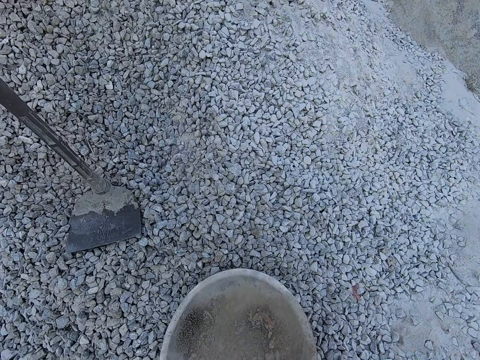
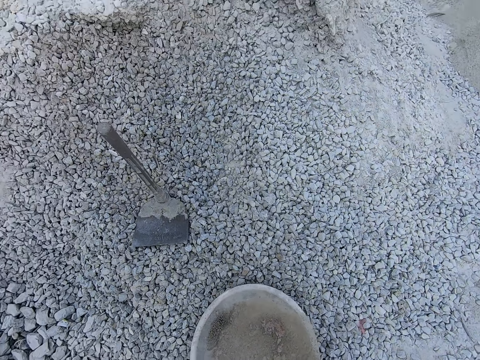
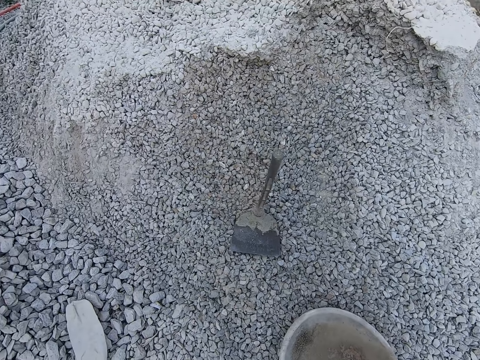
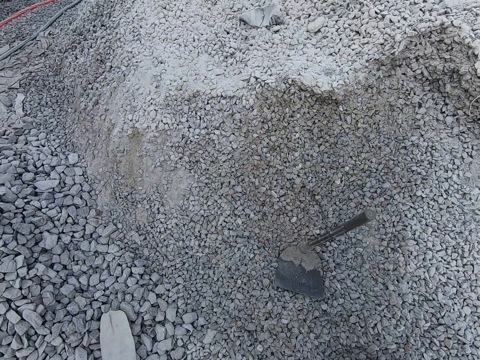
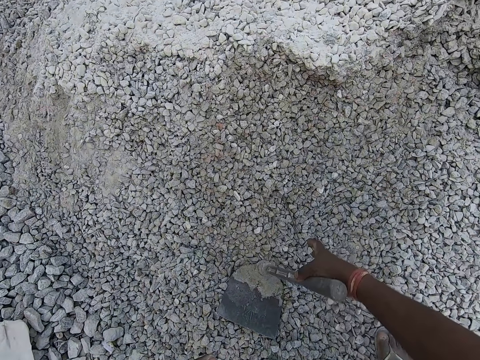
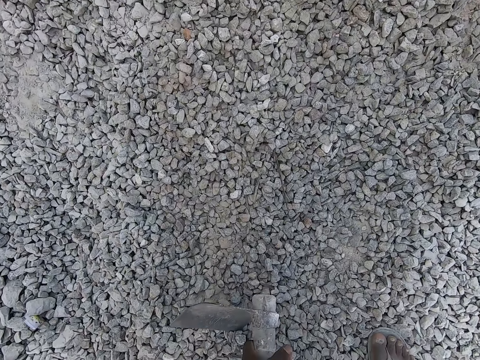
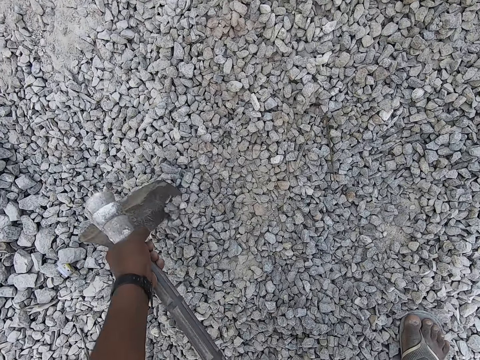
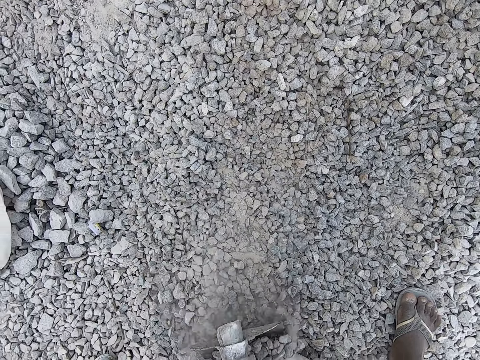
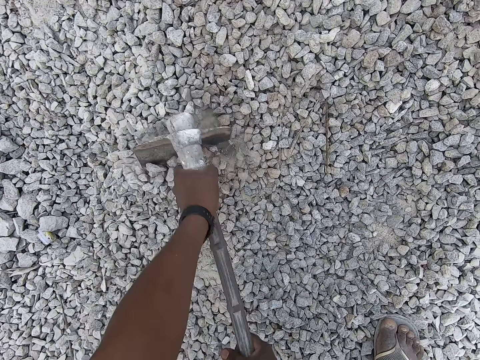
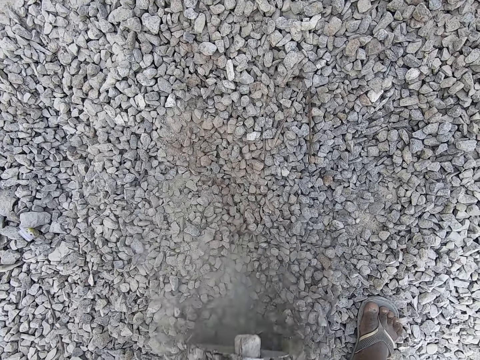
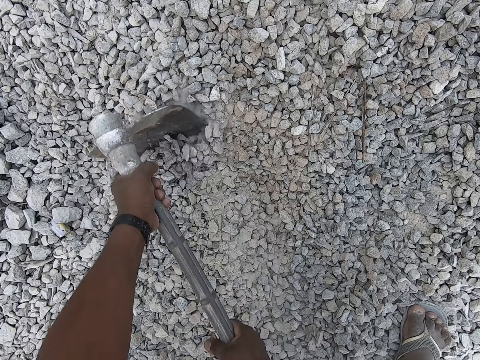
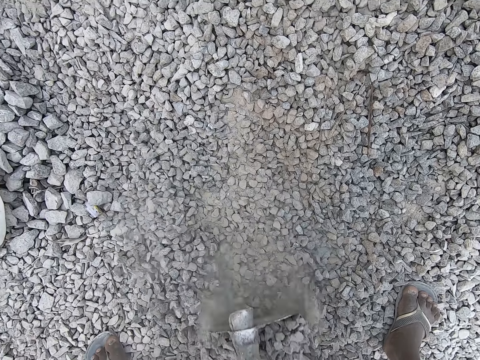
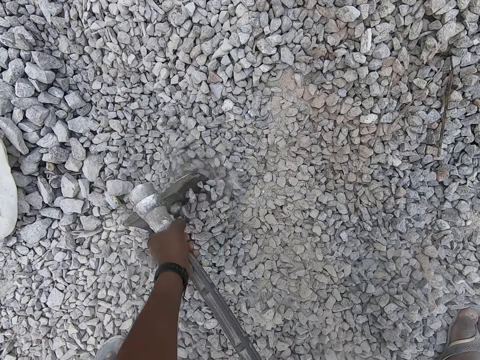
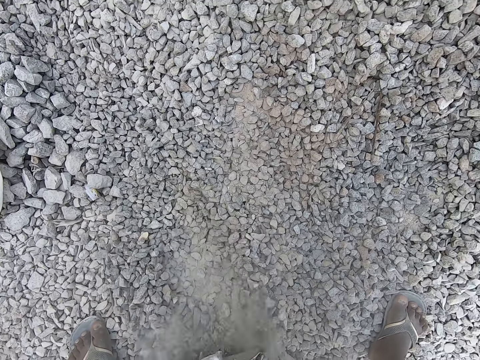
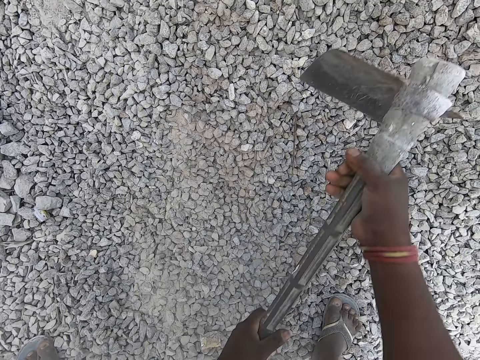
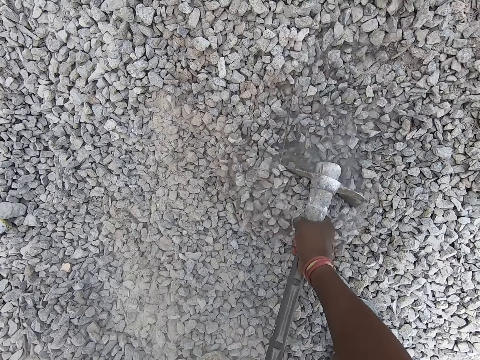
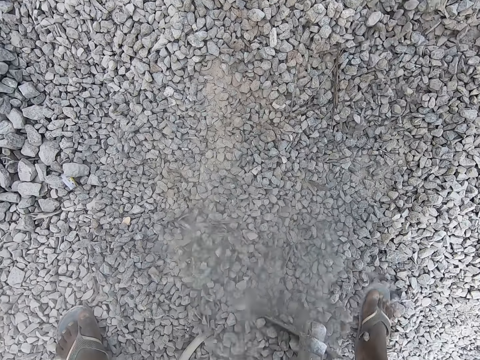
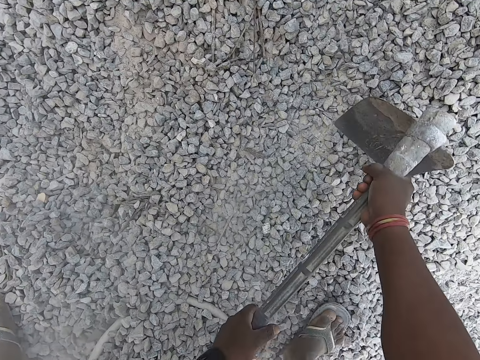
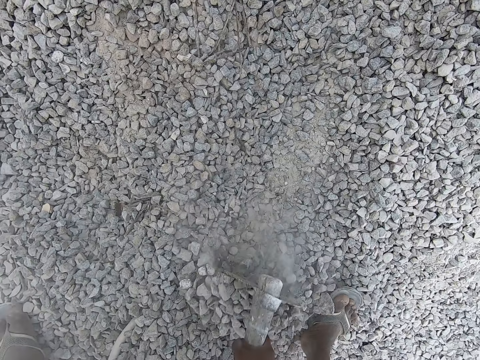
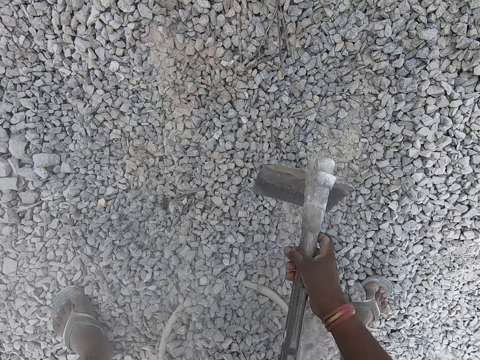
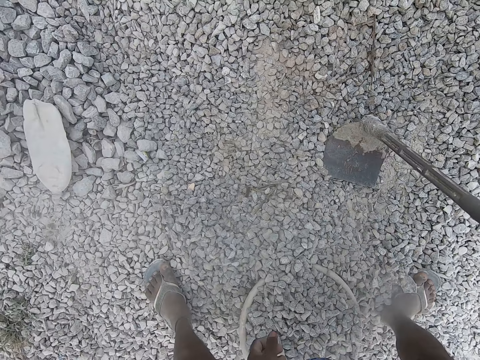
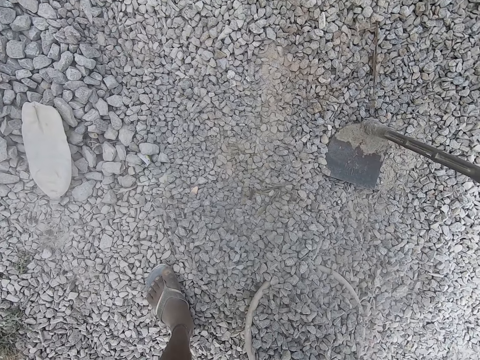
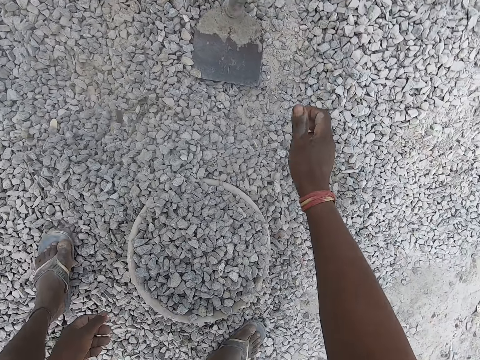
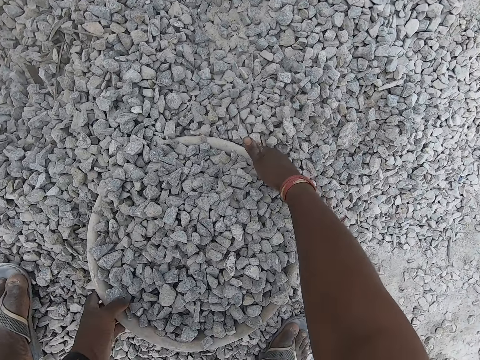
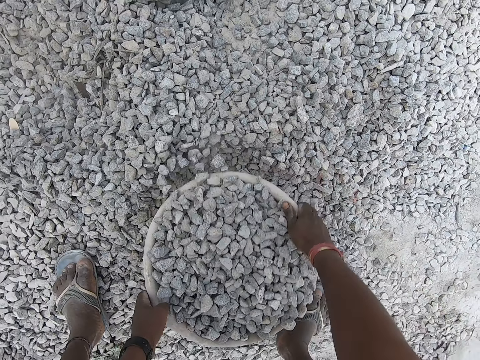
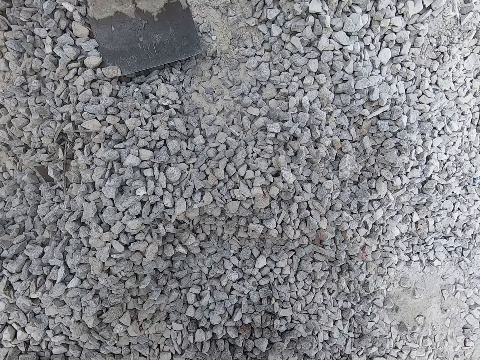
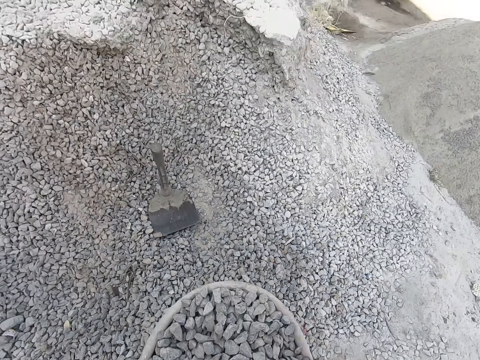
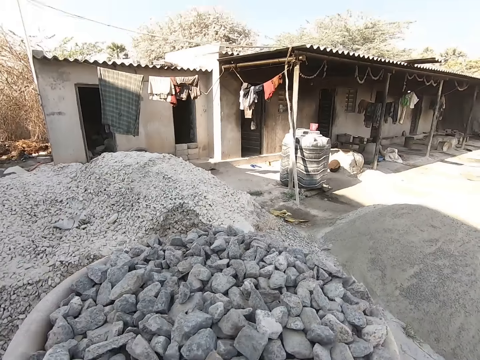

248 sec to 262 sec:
The camera wearer places the plastic bowl on the floor with his right hand. He picks up the hoe on the pile of stones with his right hand. He scoops stones into the plastic bowl with the hoe in both hands. He places the hoe on the pile of stones with his right hand. He picks up the plastic bowl from the floor with both hands.

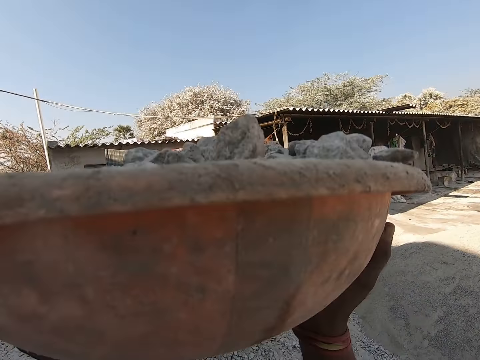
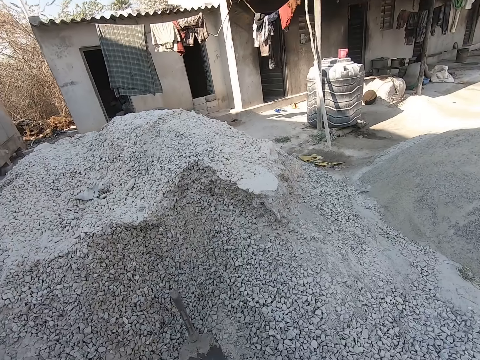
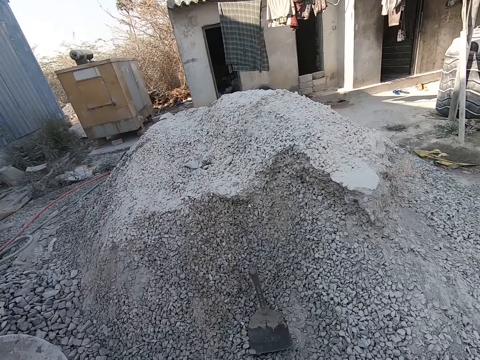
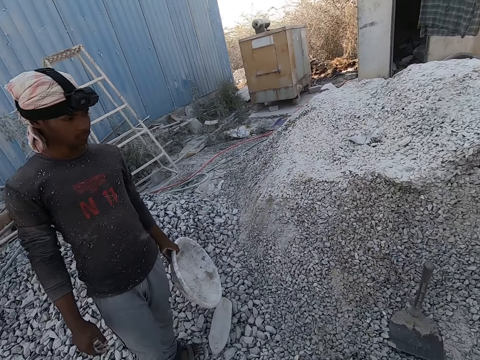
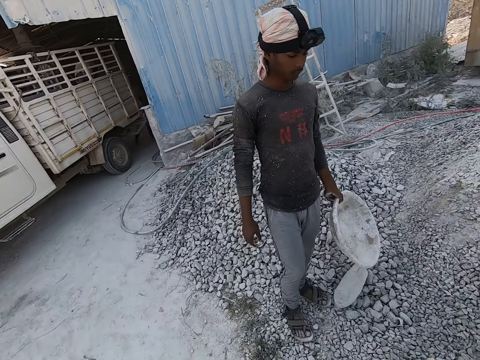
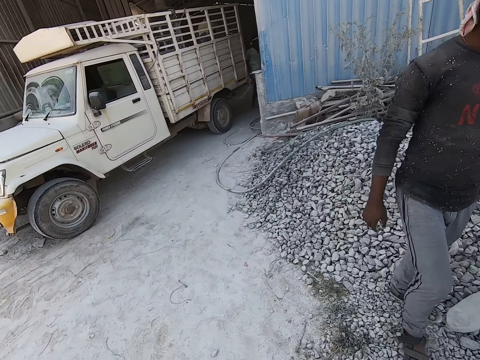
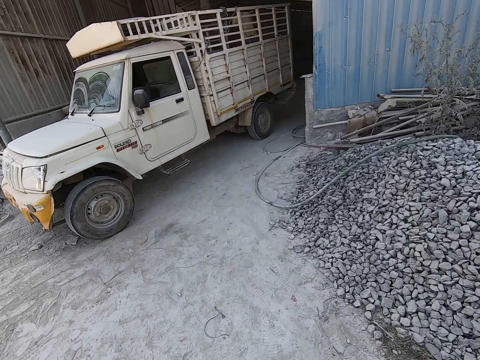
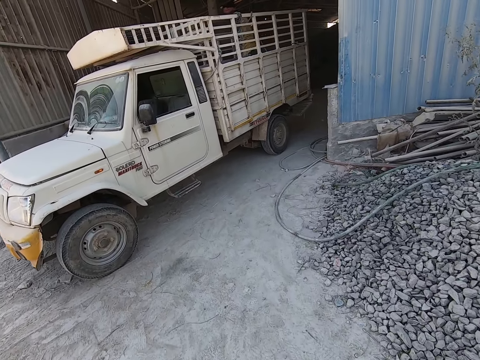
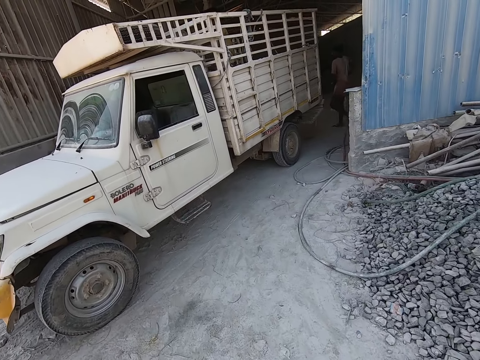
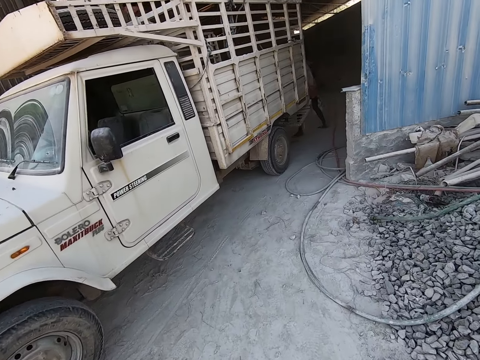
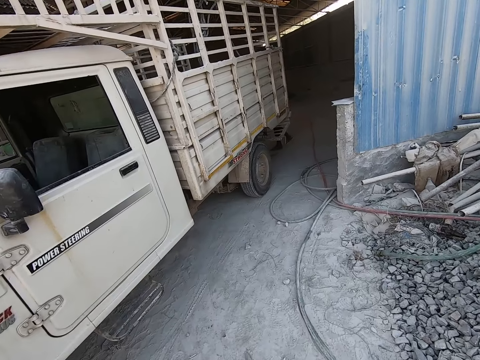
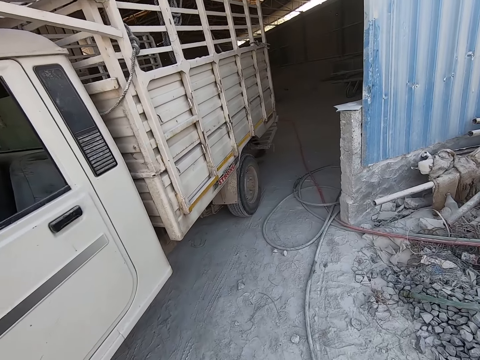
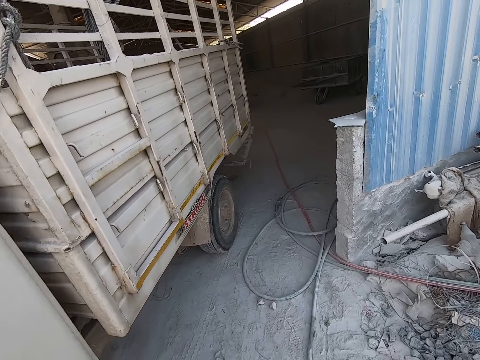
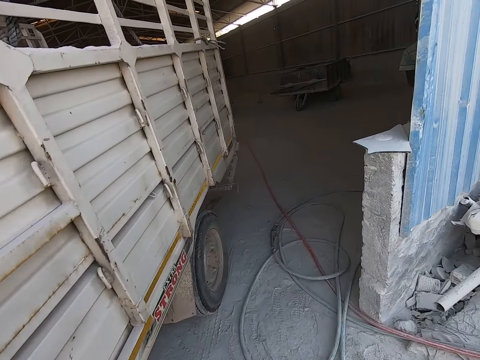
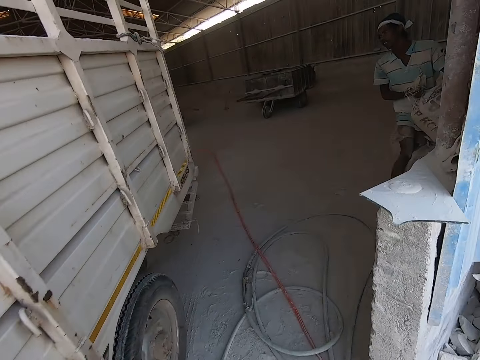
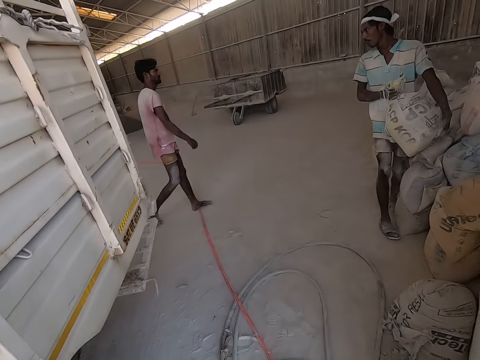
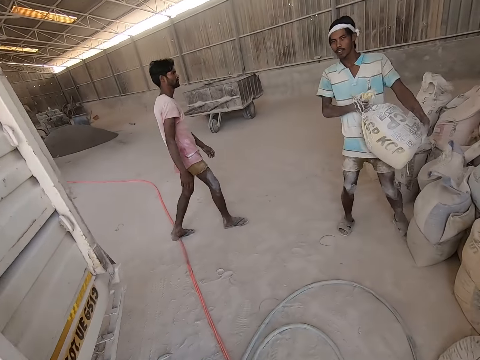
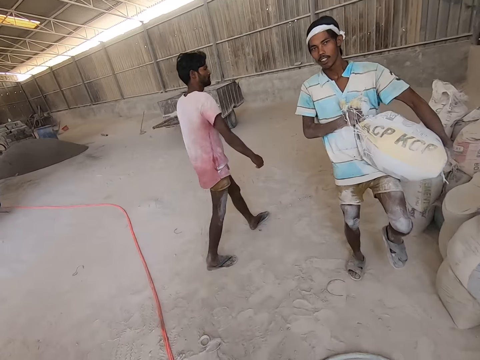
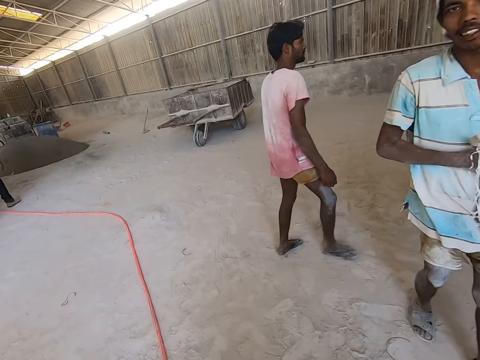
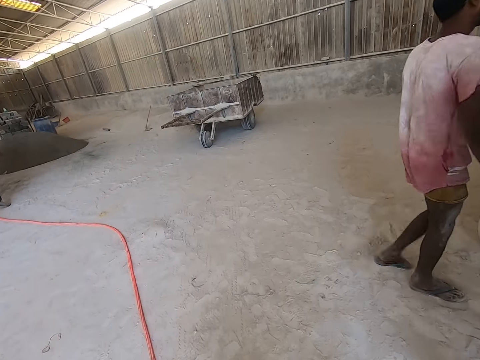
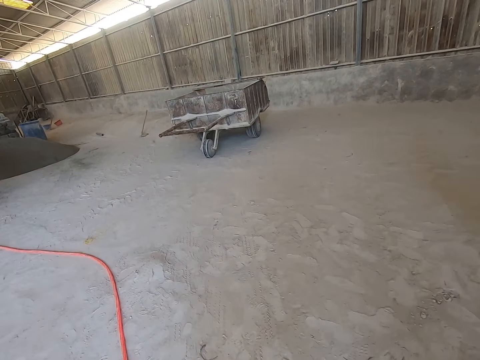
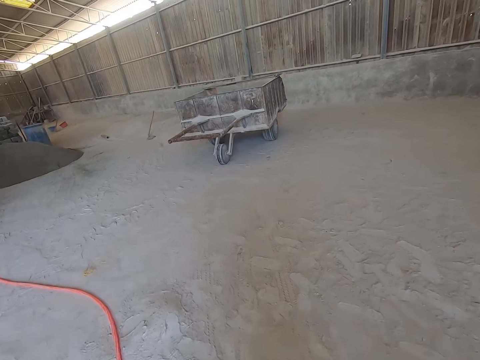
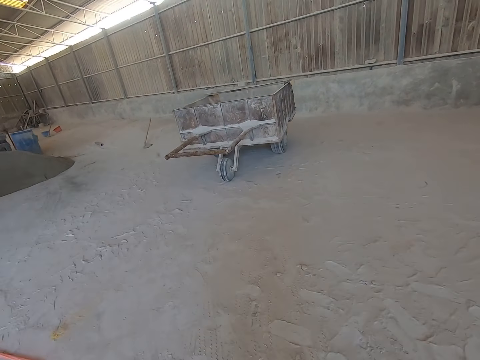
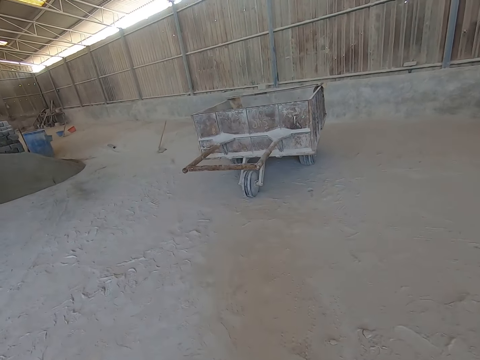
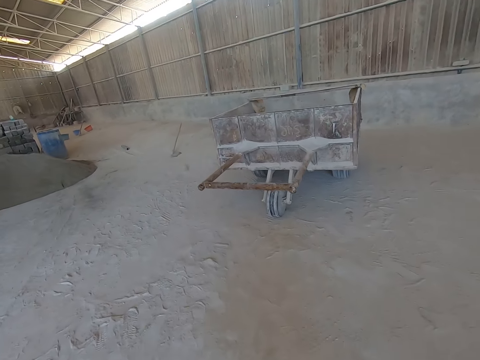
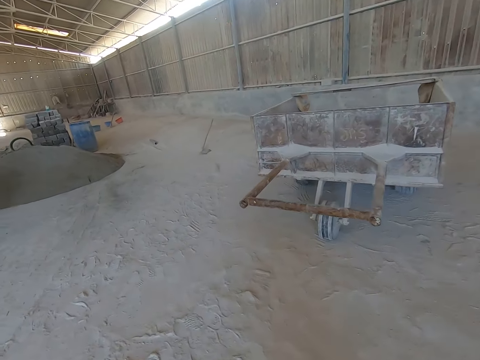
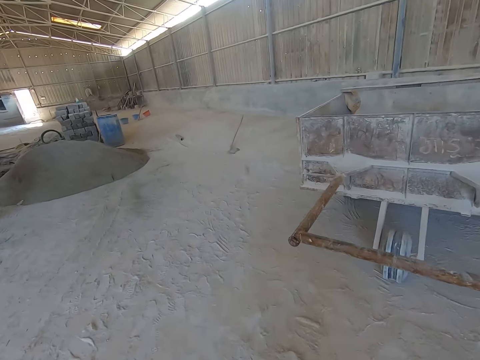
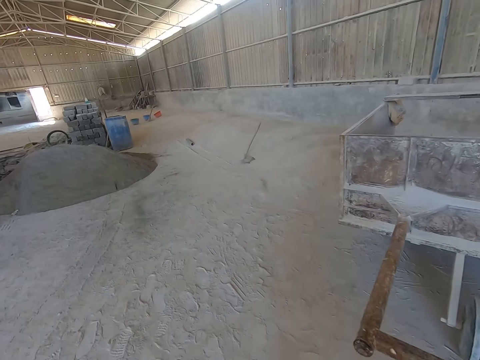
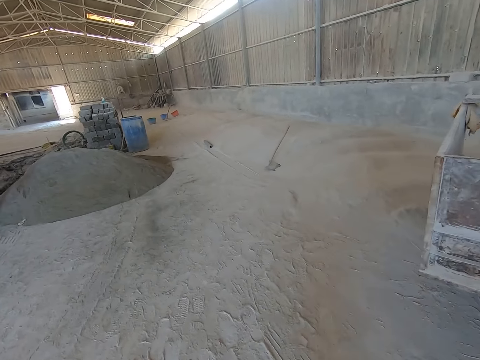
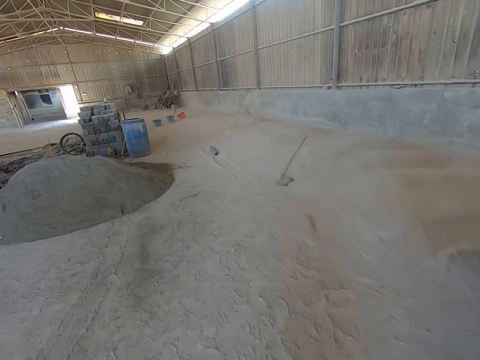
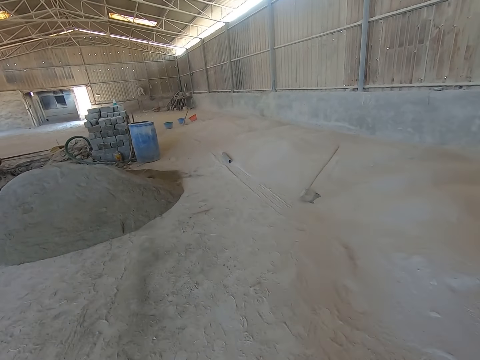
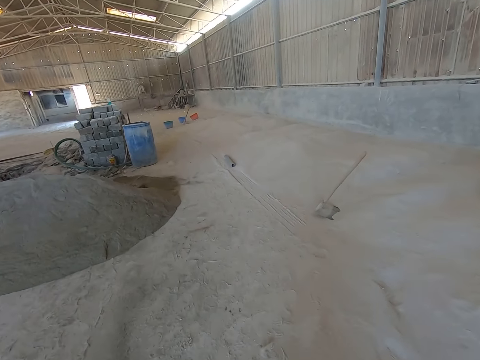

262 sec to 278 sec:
The camera wearer places the bowl on his head with both hands. A man holds a basin. The camera wearer walks at the construction site. He walks past the man. He walks past the white truck. Another man lifts a sack with both hands.
